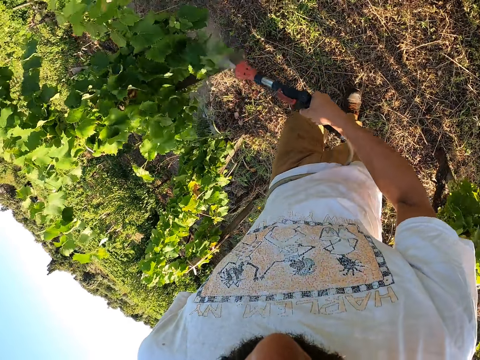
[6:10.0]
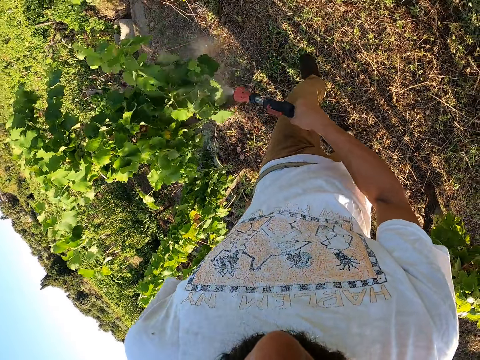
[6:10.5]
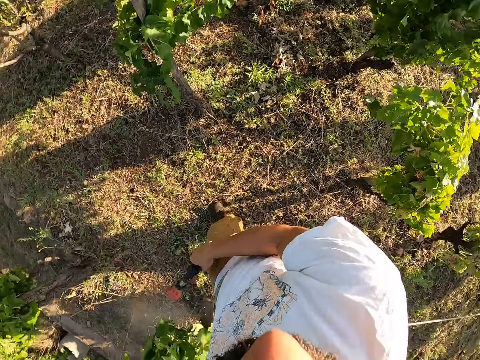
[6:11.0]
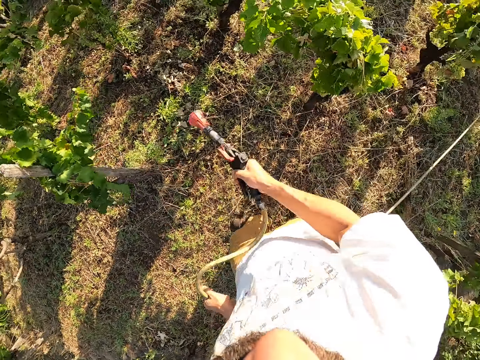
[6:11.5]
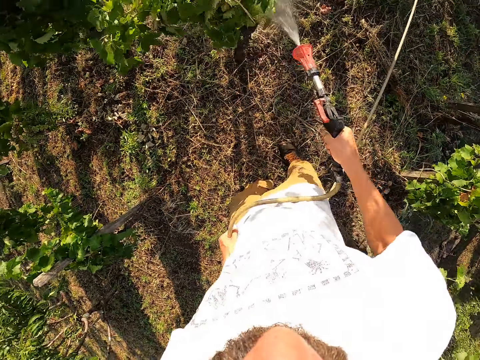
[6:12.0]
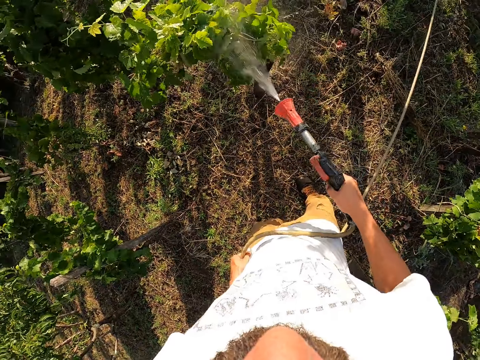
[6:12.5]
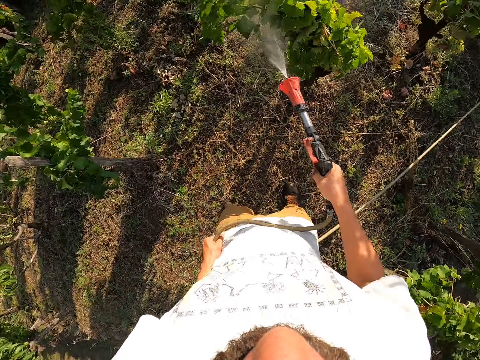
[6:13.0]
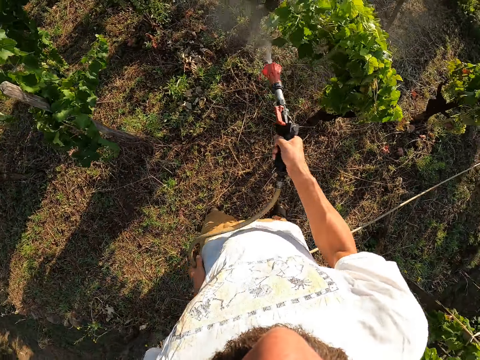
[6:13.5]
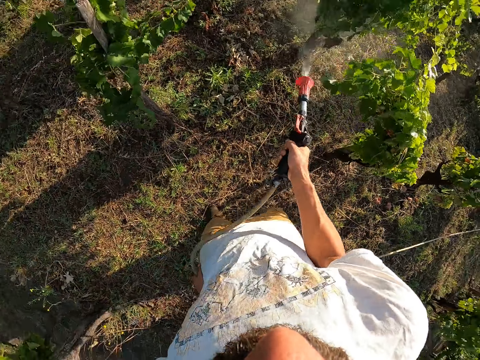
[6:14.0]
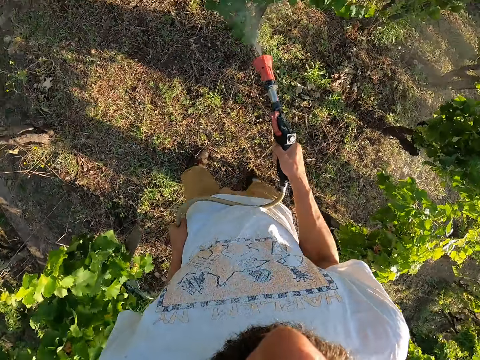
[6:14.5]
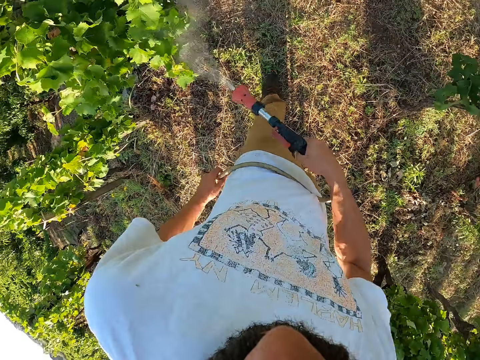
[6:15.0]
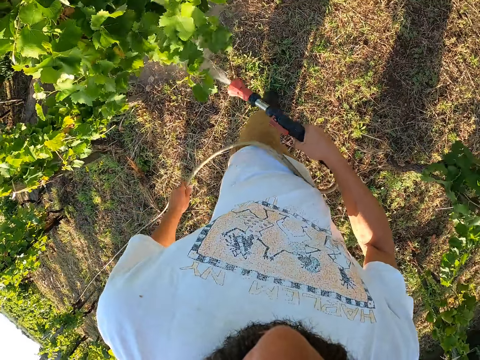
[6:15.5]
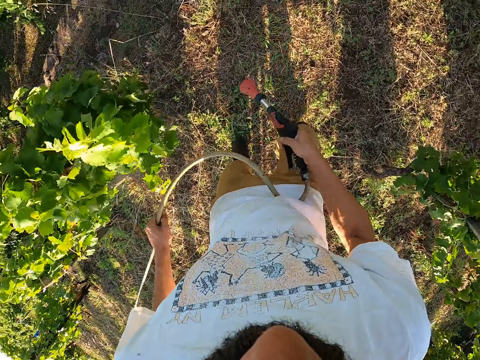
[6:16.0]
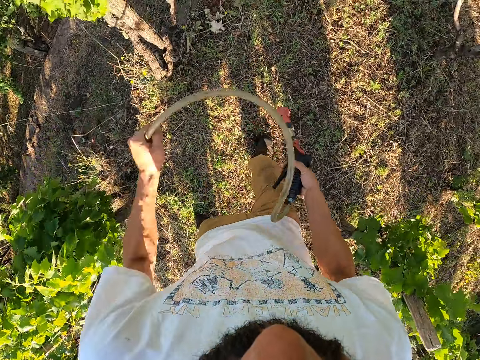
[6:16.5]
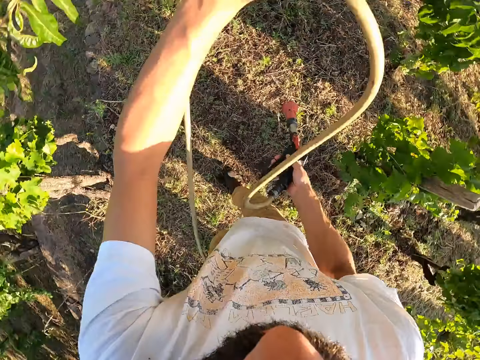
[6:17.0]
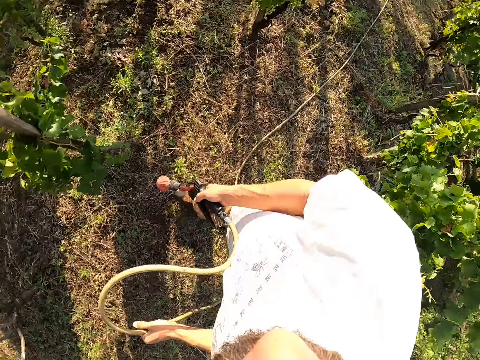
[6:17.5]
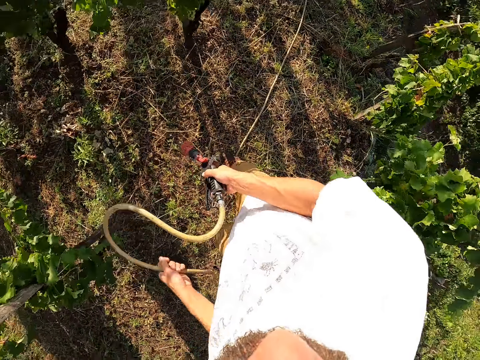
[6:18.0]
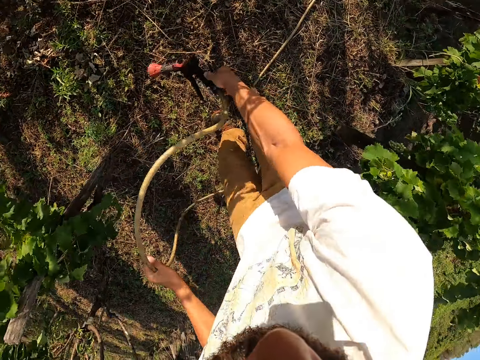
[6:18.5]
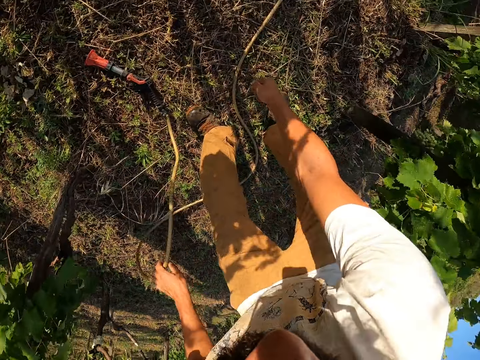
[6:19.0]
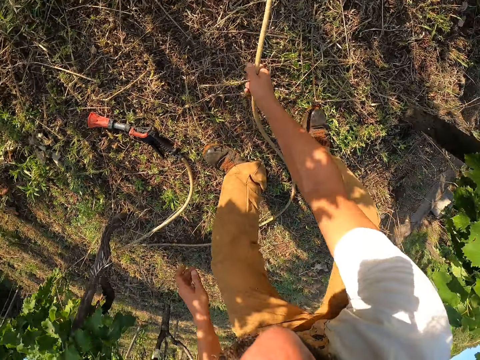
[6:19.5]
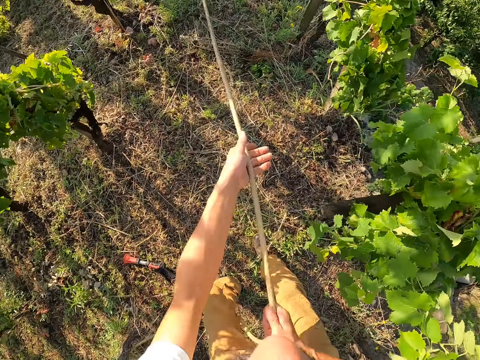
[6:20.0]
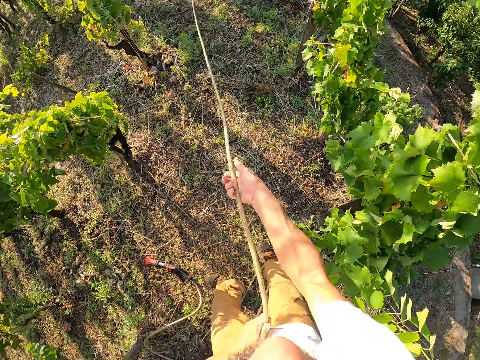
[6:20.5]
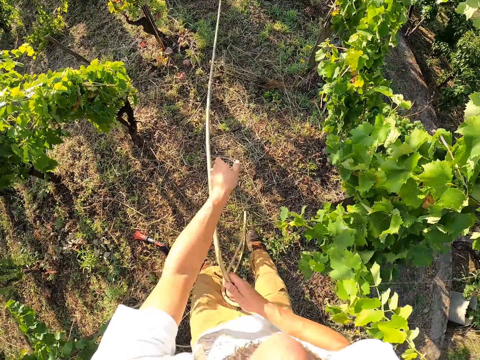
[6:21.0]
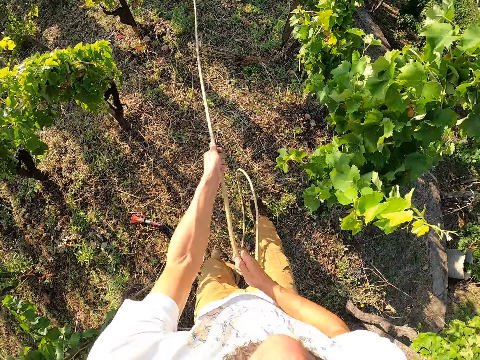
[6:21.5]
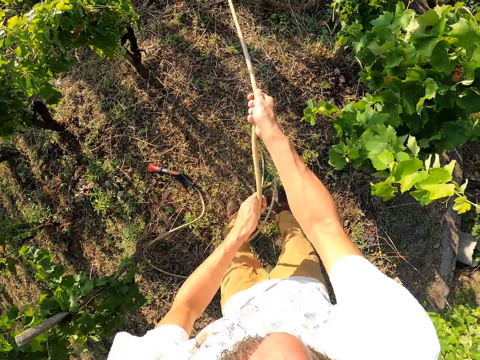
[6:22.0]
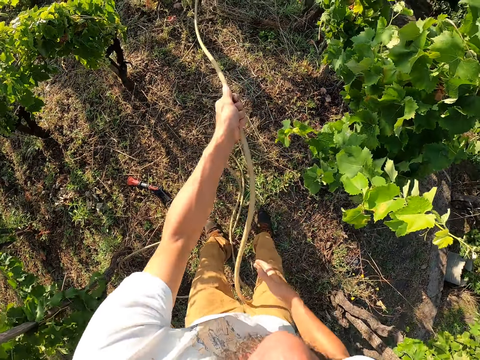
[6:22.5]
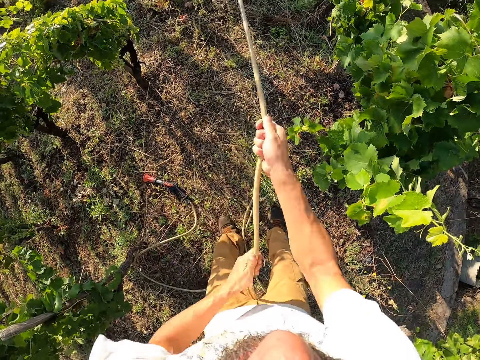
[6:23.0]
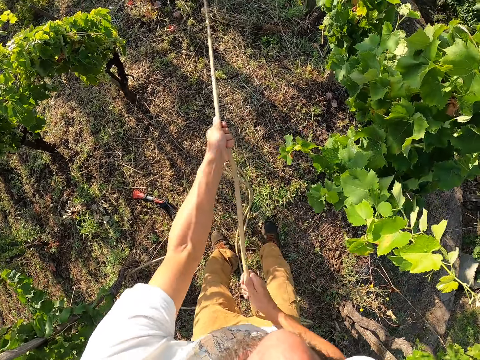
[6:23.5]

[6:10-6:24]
The camera wearer pulls the hose forward a bit. He drops the hose tap on his right hand. He puts the hose nozzle head on the ground. He picks up the hose on the ground and pulls the hose towards himself.

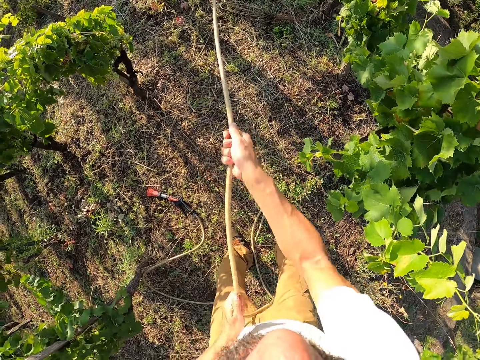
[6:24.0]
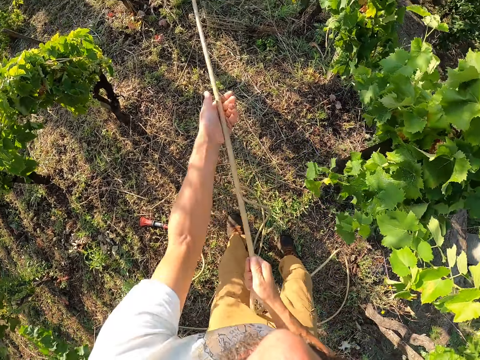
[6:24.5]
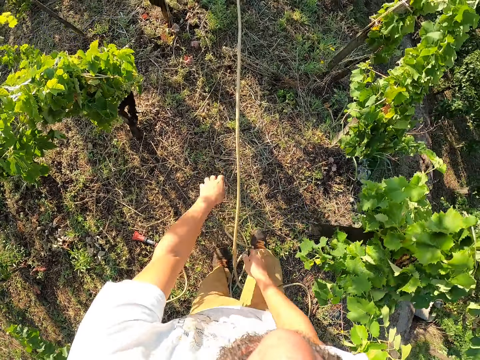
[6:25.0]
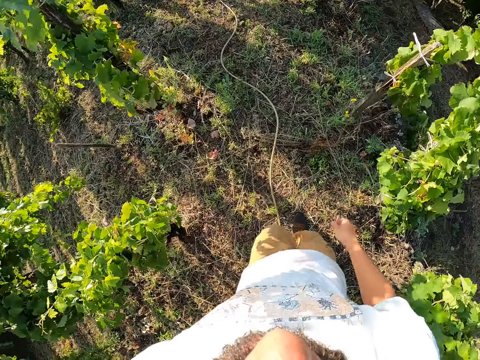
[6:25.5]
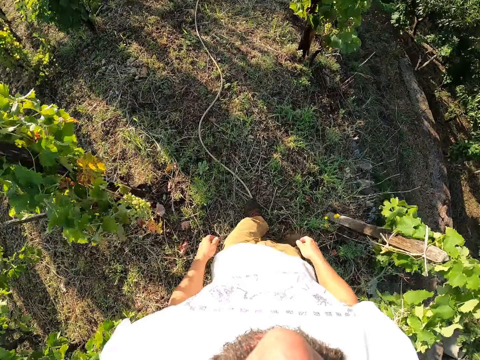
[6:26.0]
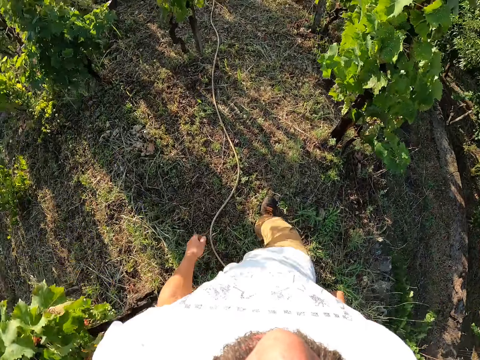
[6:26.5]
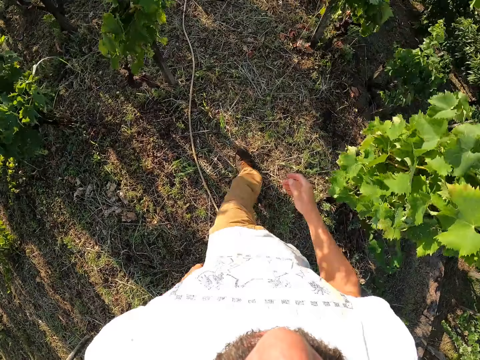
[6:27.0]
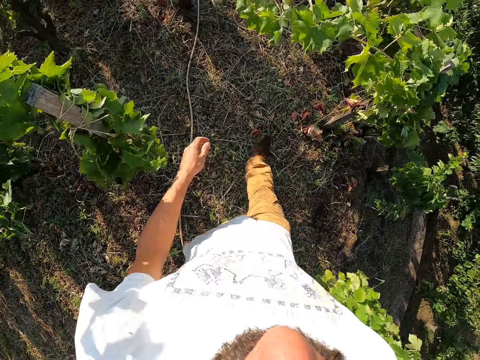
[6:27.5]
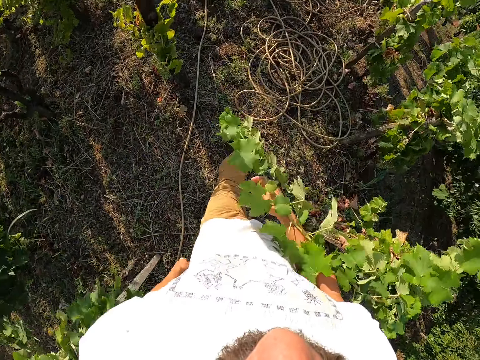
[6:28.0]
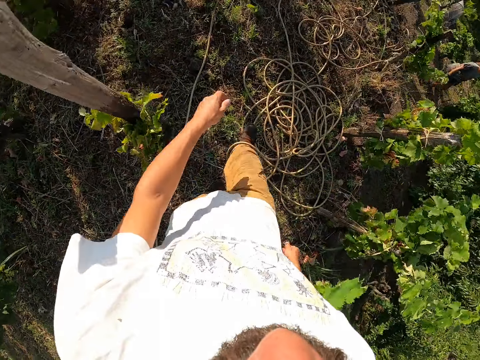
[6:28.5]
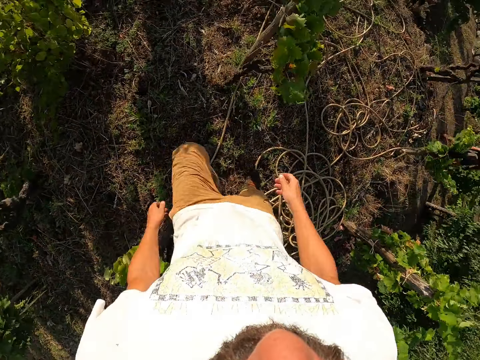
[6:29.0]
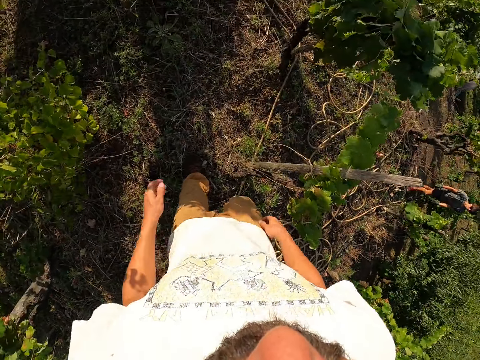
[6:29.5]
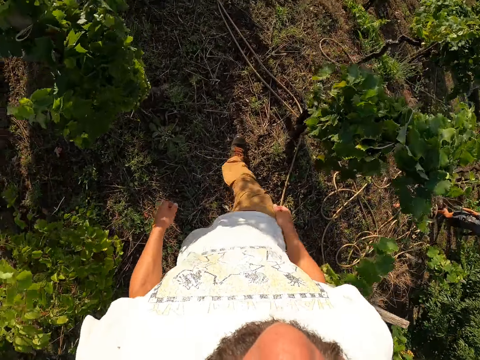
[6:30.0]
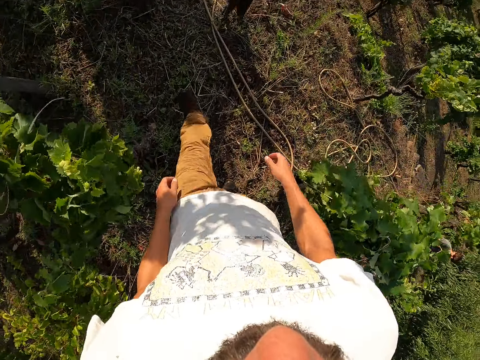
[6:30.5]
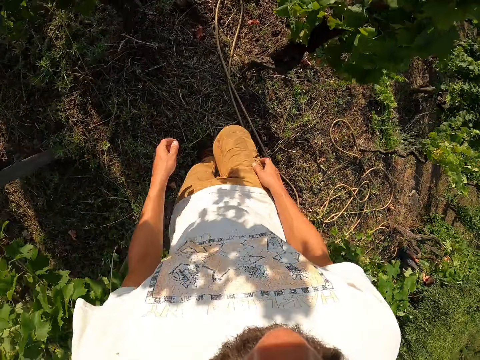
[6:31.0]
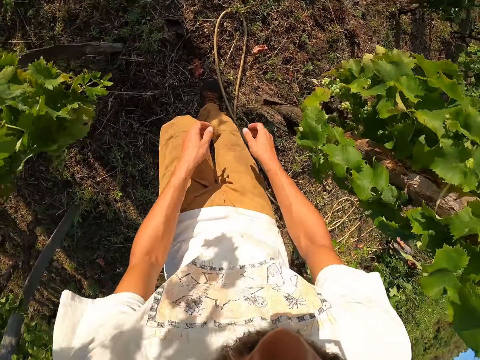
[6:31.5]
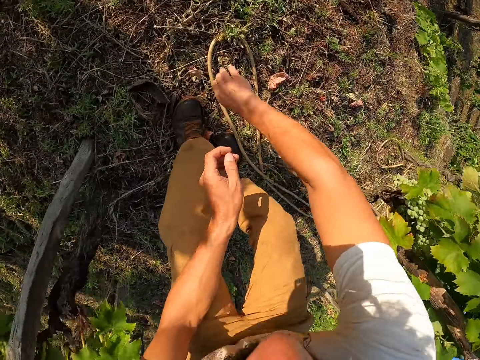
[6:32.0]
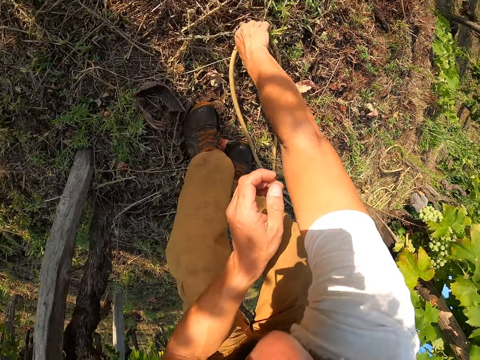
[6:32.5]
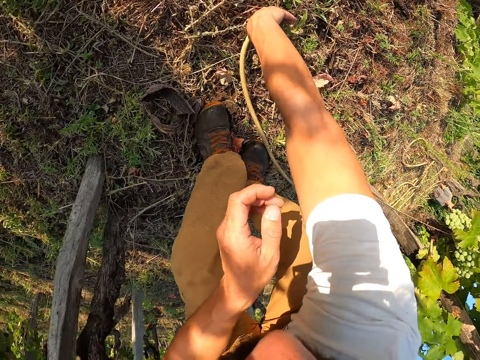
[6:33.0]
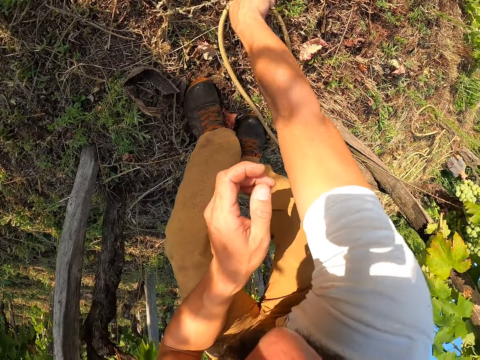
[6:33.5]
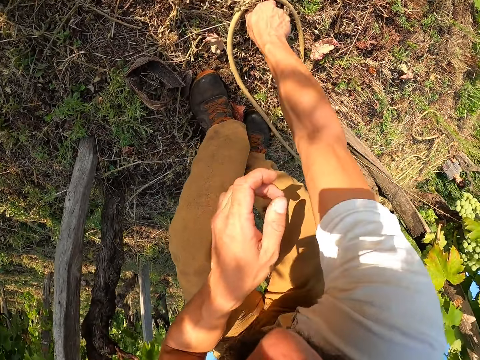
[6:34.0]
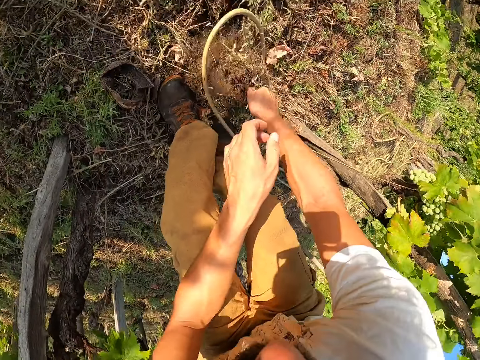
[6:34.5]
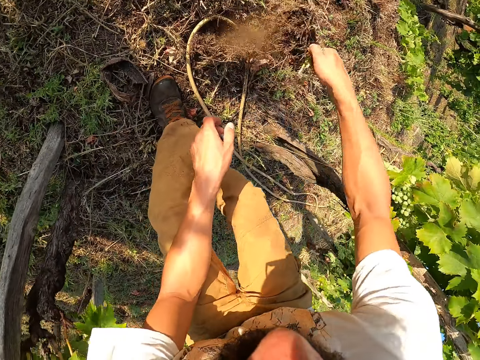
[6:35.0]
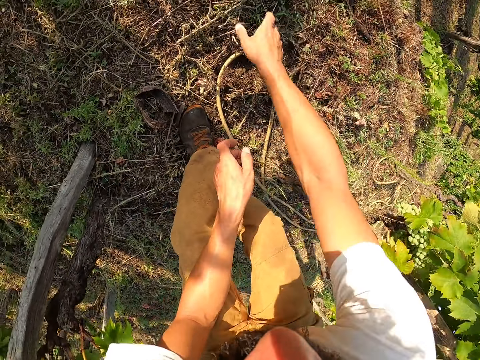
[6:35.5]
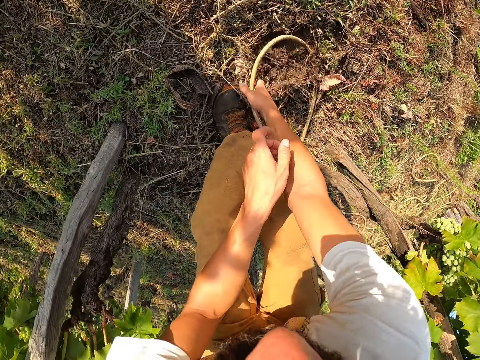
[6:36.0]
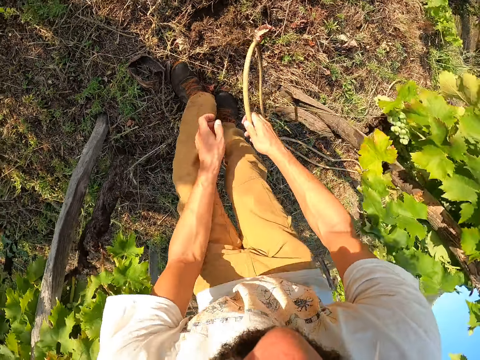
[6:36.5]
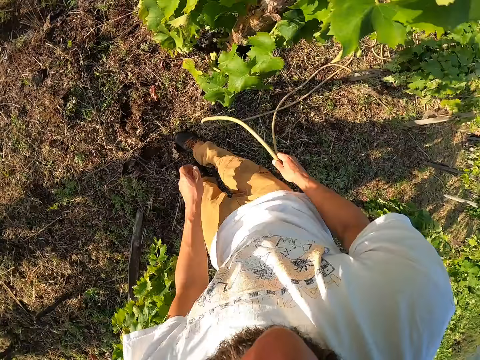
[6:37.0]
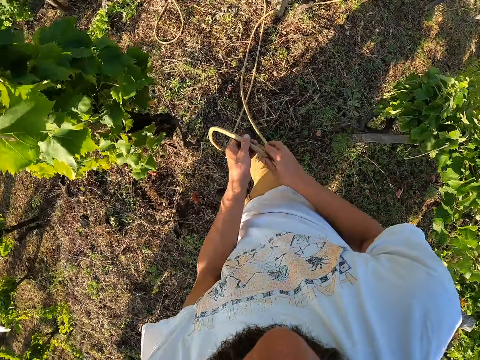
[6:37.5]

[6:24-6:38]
The camera wearer drops the hose on the ground. He walks around the garden. He uproots a plant. He throws the plant or root clipping on the ground. He picks up the hose with his right hand. He moves the hose pipe.
